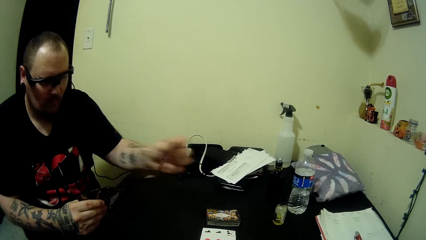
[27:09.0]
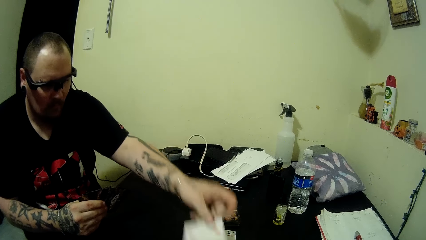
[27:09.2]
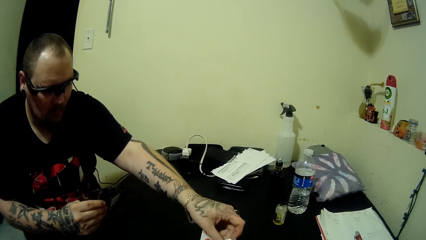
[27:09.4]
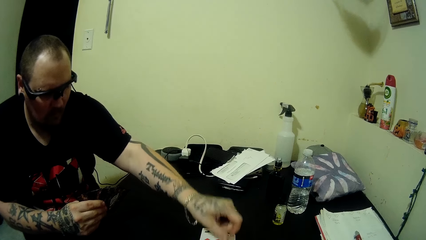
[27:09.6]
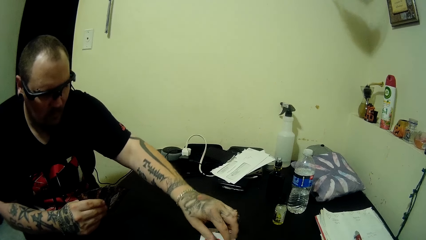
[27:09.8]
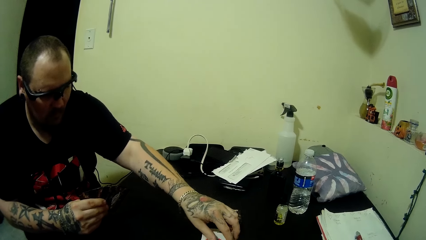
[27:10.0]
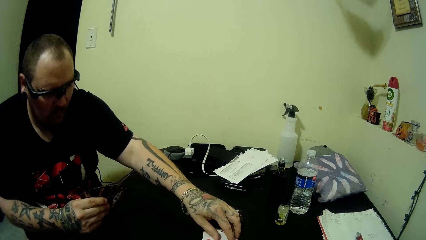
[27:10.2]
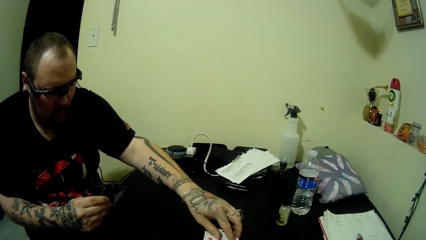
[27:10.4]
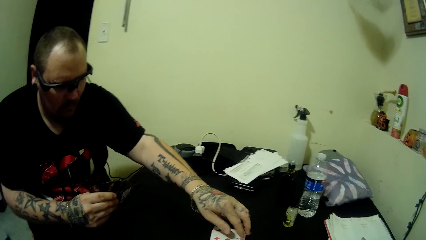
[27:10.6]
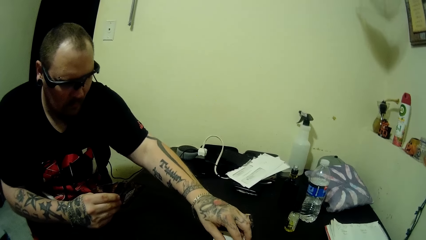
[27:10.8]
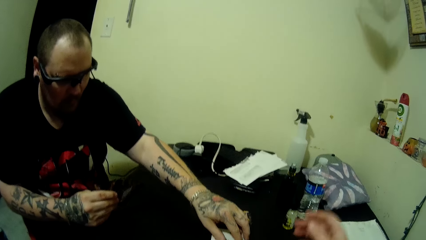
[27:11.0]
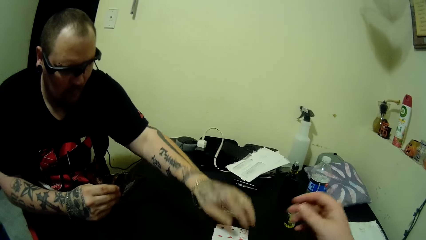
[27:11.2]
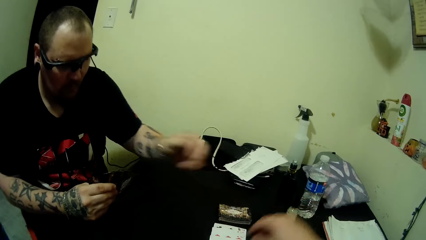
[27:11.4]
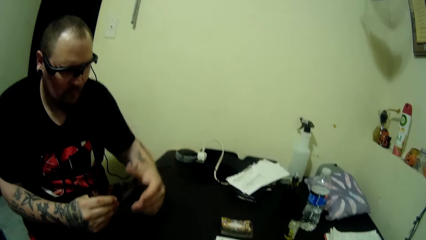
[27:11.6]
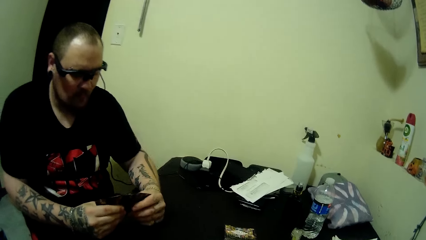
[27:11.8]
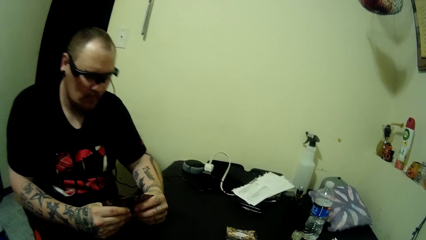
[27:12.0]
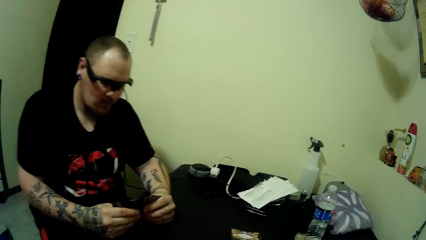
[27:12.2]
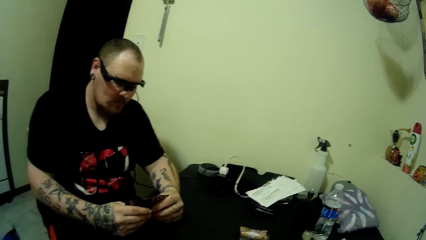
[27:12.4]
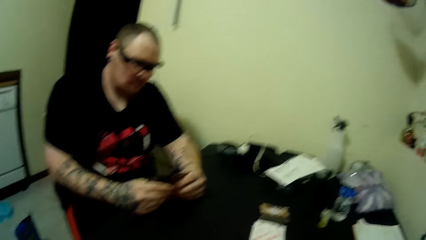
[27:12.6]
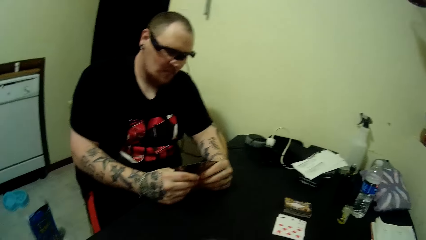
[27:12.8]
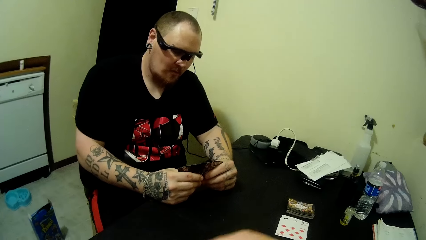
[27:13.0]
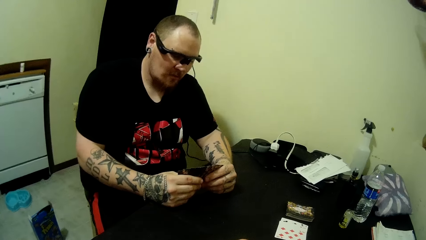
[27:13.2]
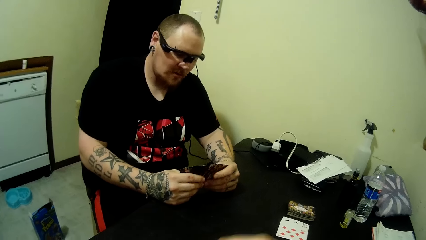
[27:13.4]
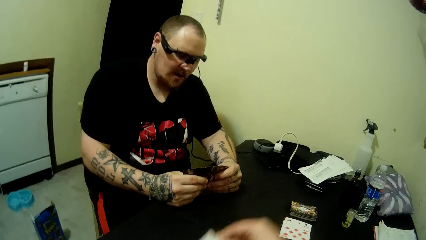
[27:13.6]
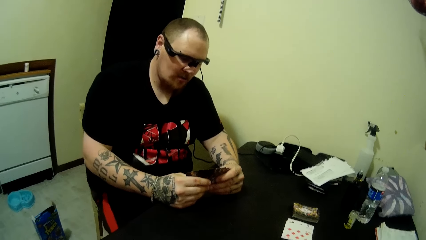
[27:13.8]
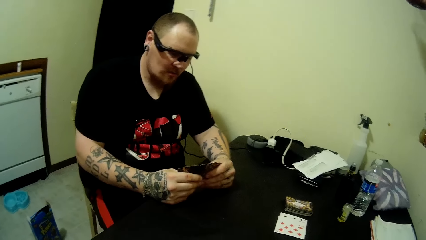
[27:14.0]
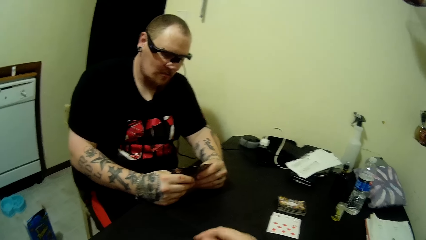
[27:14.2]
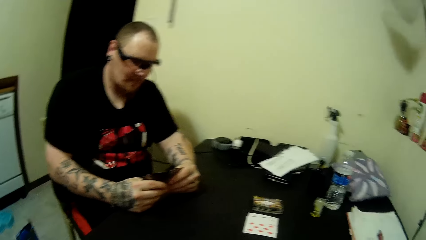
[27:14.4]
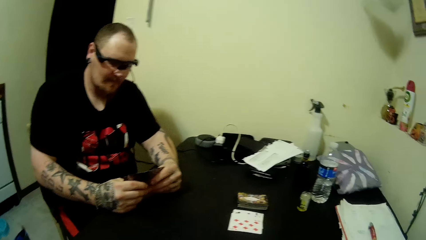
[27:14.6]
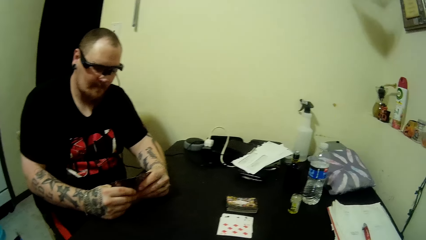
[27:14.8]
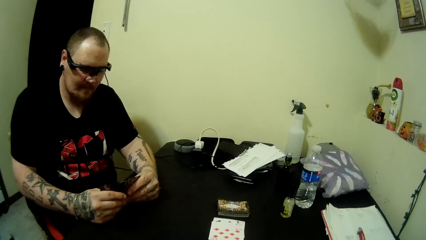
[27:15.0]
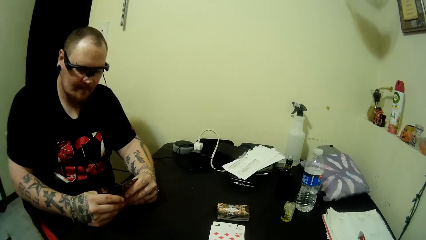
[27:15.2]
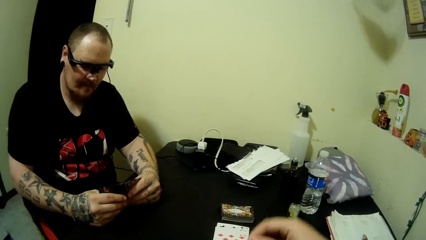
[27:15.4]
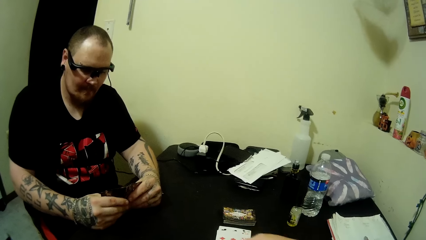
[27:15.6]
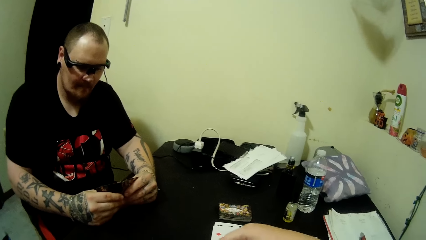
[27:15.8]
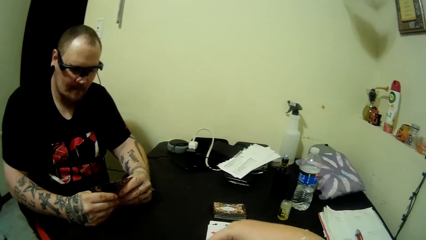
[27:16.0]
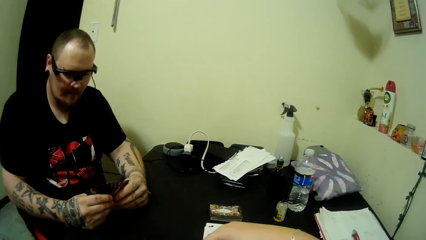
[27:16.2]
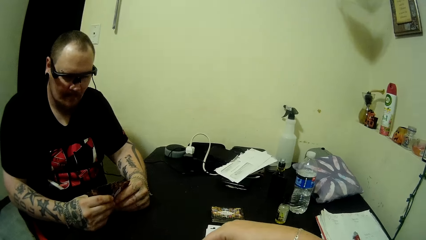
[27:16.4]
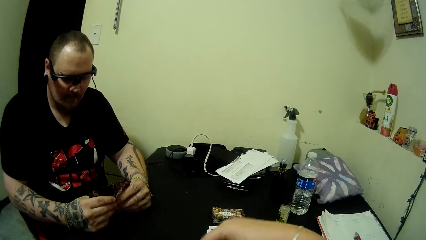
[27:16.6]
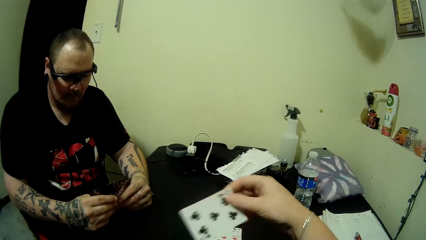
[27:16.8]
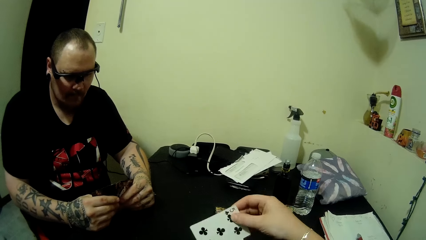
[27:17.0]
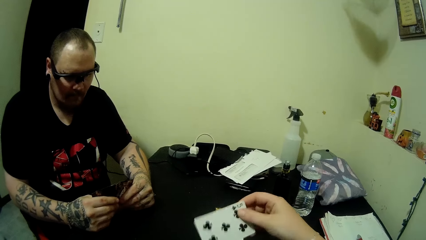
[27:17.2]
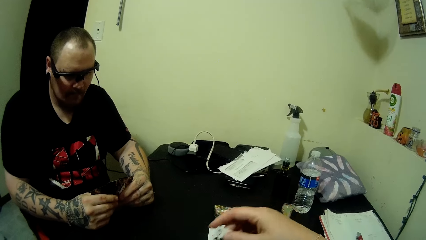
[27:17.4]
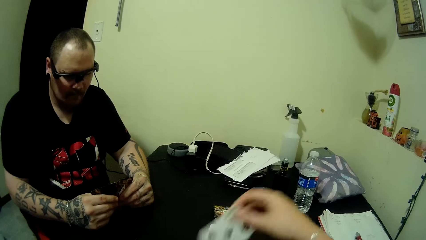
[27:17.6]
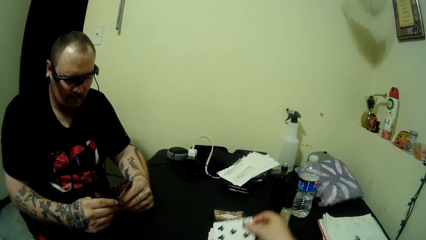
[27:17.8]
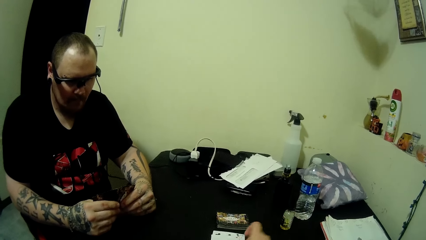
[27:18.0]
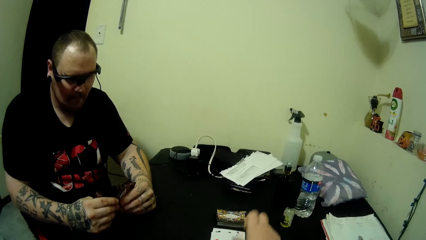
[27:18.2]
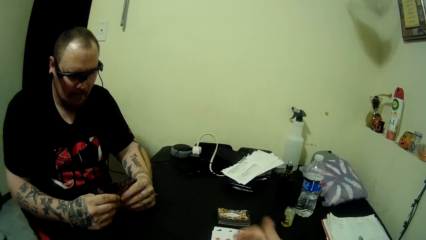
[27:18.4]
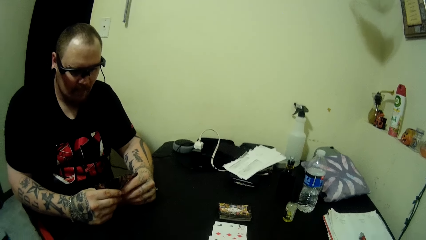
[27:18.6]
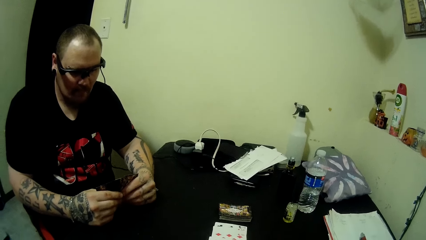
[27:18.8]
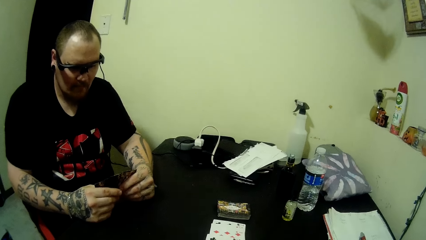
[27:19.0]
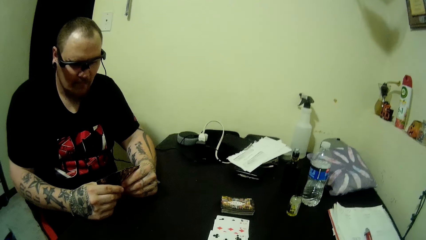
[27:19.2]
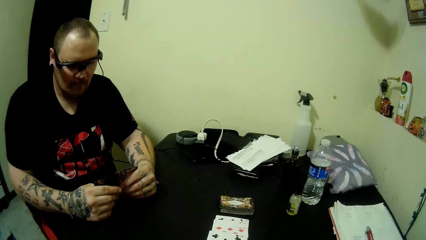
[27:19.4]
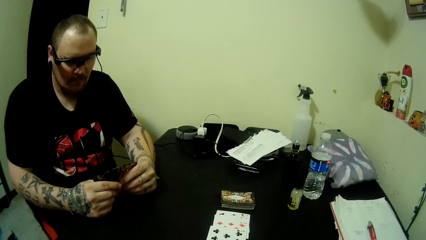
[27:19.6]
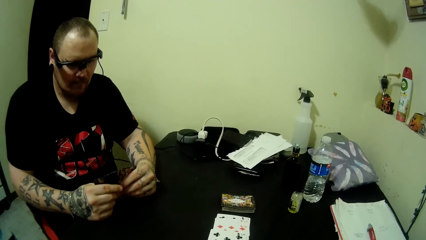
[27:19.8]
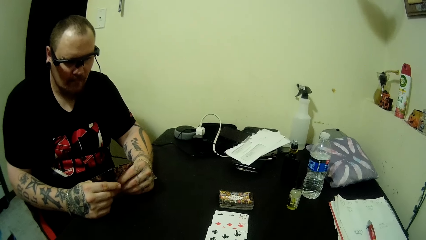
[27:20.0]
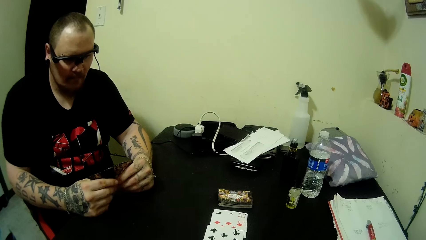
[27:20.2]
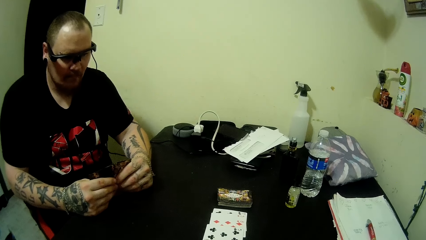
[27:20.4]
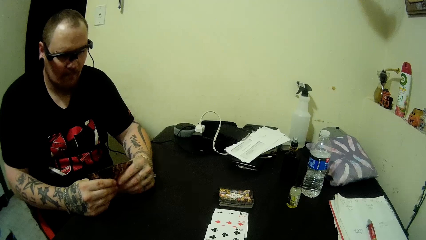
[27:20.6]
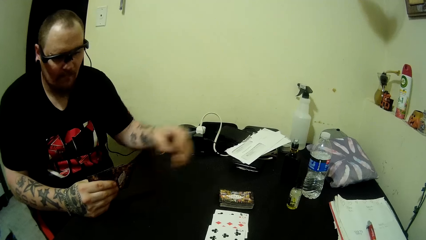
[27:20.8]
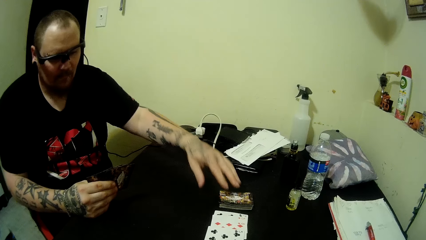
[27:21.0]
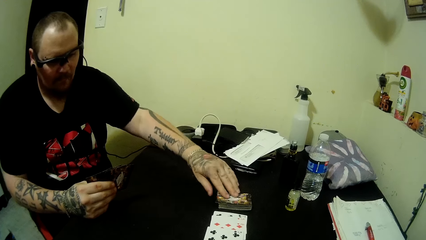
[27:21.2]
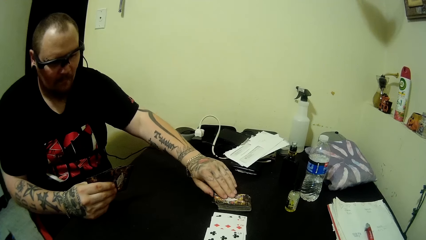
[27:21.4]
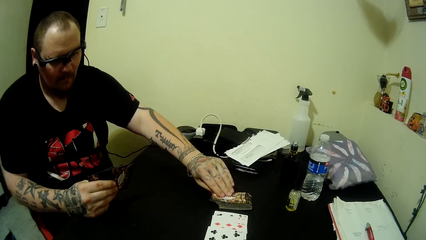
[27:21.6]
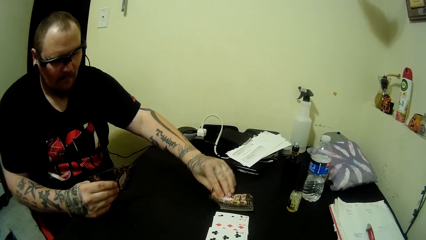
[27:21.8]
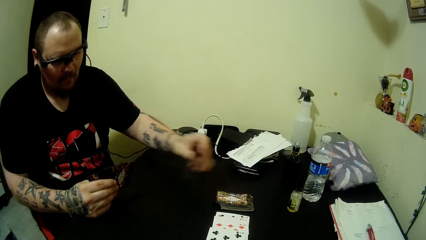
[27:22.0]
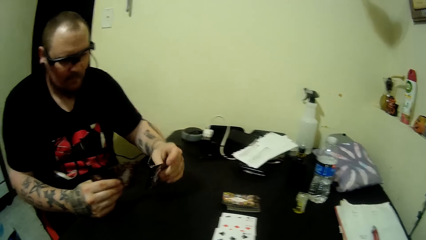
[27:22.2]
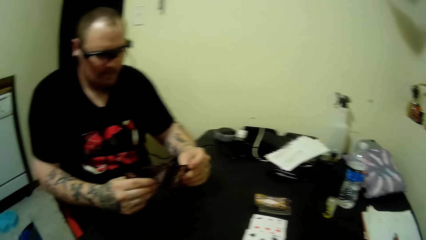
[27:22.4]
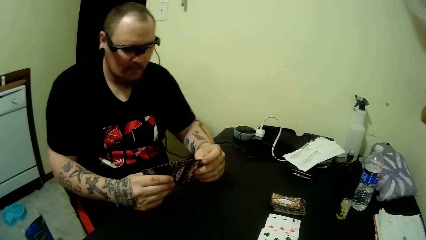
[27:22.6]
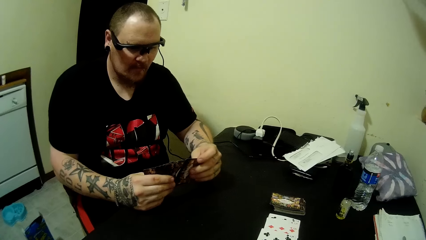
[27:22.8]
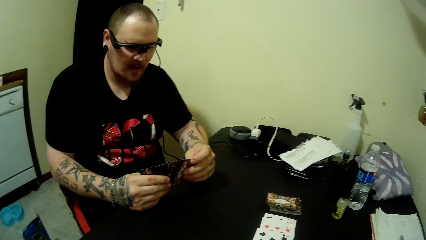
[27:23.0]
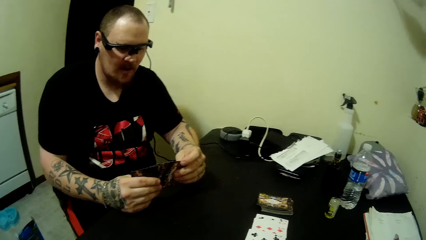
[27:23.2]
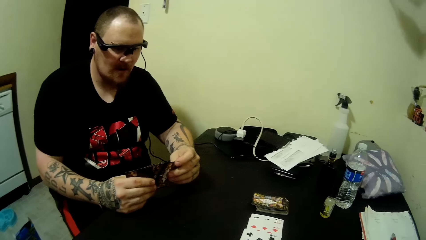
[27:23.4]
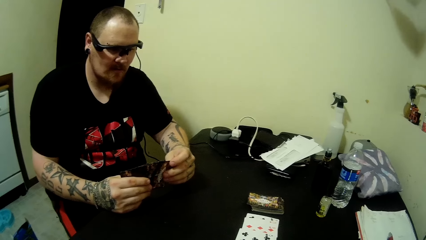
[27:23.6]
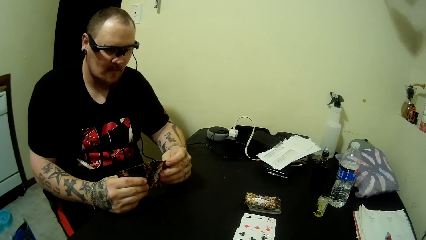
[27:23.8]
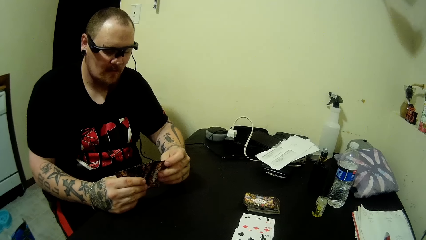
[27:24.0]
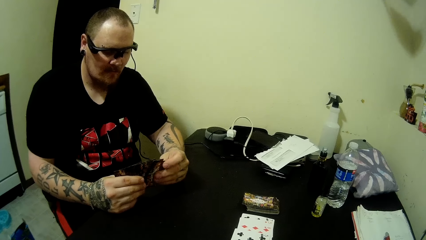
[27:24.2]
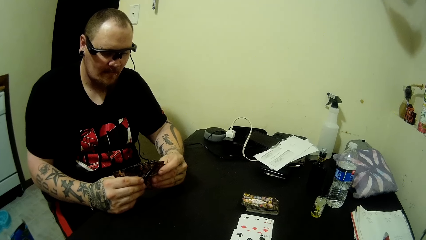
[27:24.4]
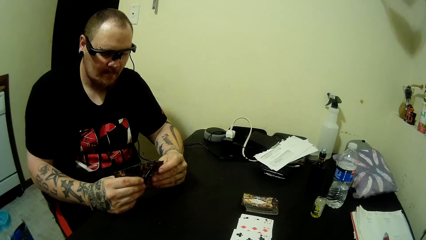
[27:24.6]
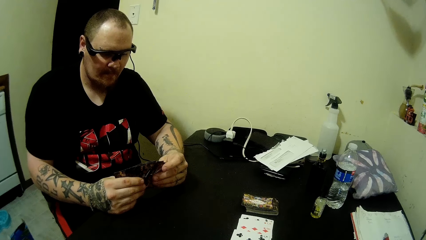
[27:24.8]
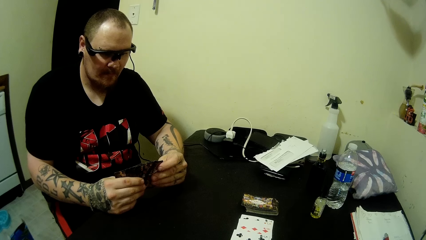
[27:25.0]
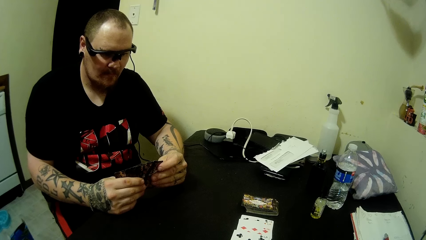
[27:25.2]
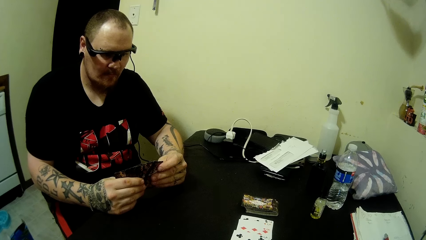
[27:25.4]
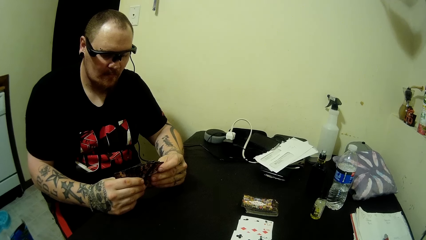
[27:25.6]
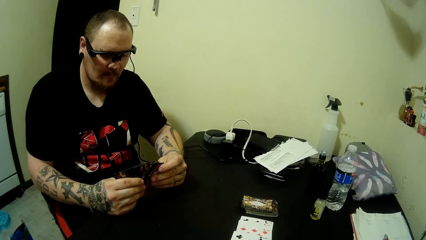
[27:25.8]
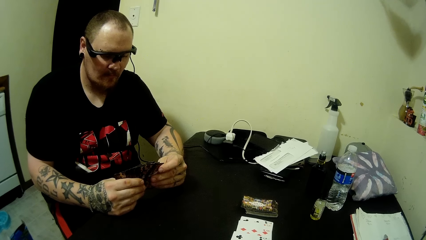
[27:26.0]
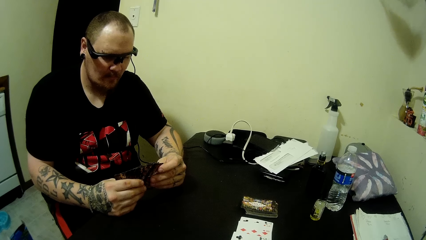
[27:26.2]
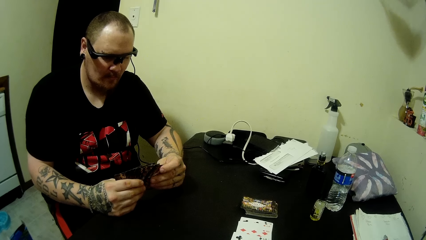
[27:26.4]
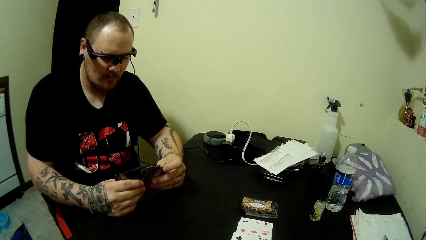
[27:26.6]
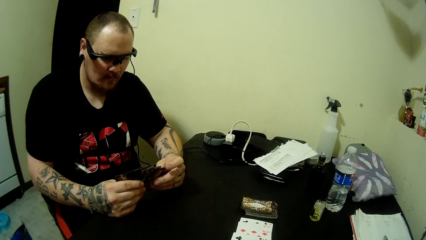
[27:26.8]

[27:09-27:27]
A man plays a card on the table. The camera wearer arranges the playing card. They pick out a card. They play the card on the table. The man picks up a card from the stacked cards on the table.
